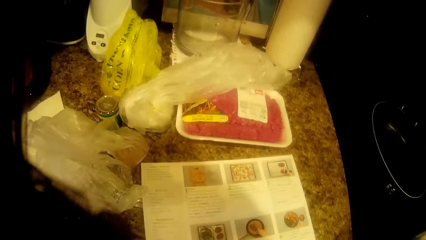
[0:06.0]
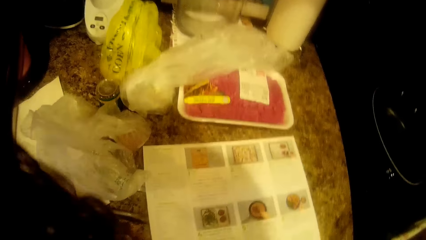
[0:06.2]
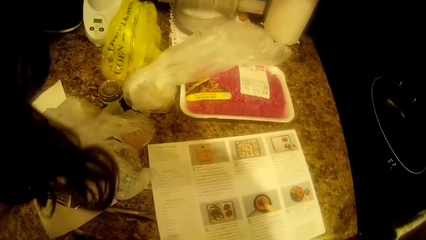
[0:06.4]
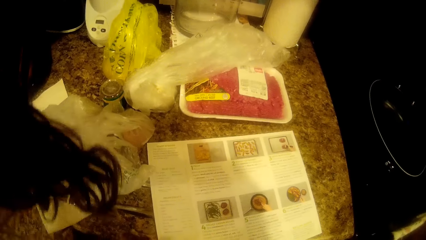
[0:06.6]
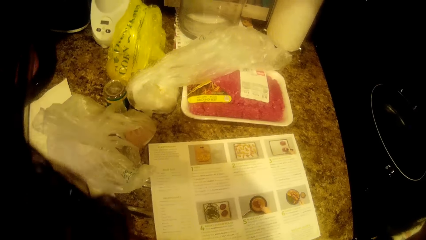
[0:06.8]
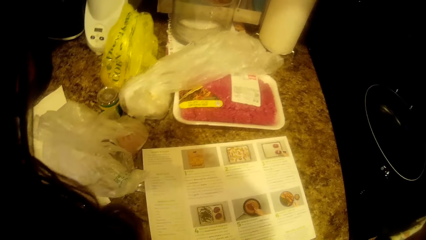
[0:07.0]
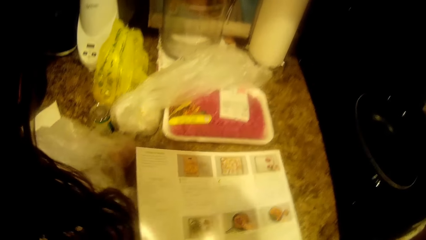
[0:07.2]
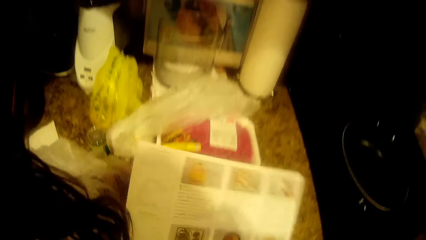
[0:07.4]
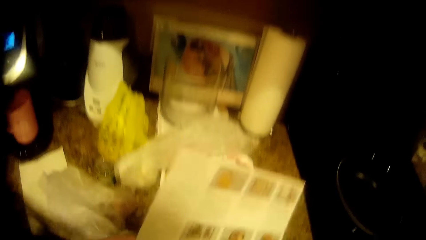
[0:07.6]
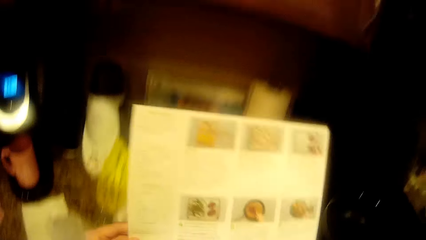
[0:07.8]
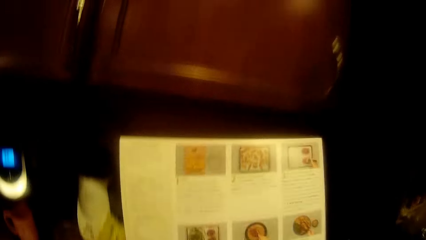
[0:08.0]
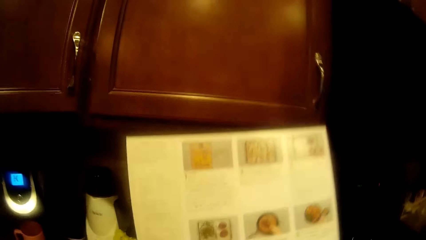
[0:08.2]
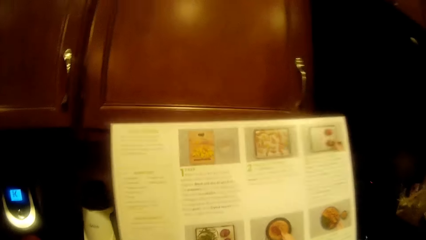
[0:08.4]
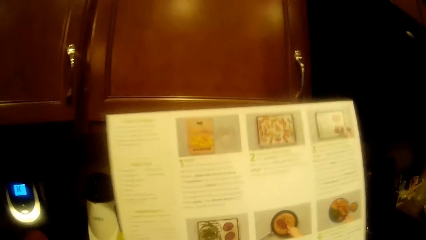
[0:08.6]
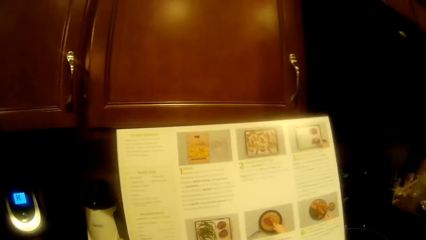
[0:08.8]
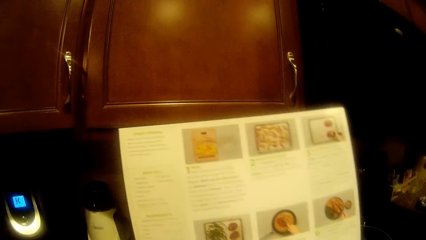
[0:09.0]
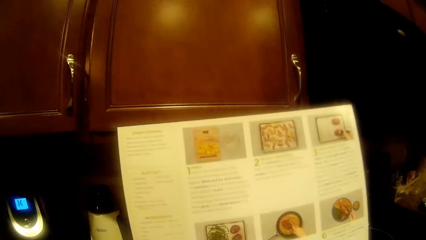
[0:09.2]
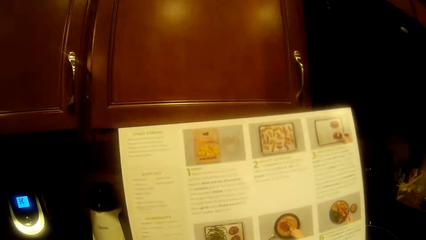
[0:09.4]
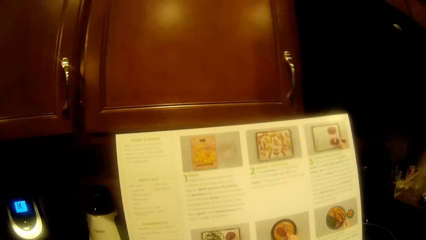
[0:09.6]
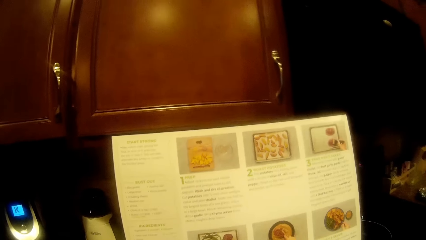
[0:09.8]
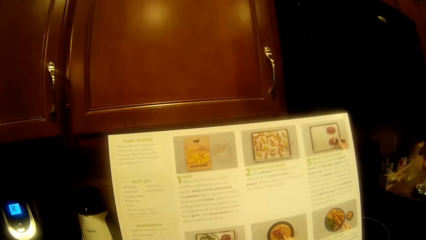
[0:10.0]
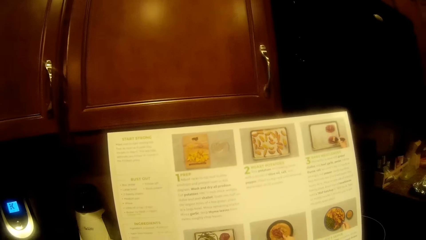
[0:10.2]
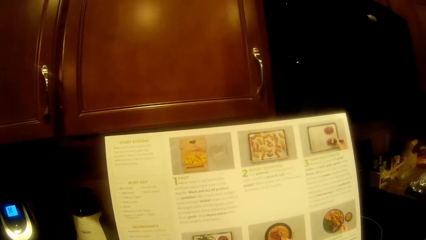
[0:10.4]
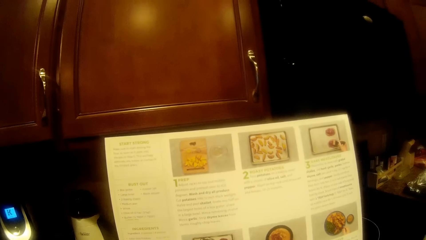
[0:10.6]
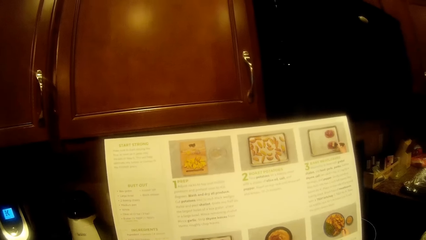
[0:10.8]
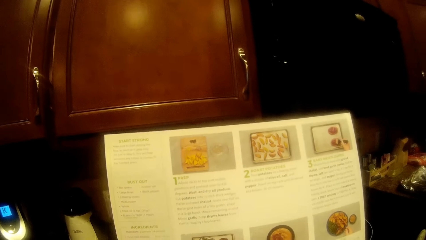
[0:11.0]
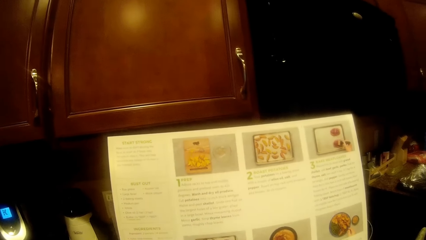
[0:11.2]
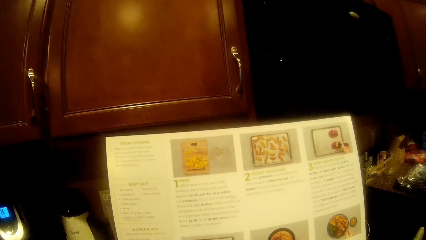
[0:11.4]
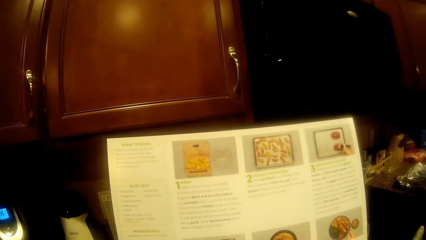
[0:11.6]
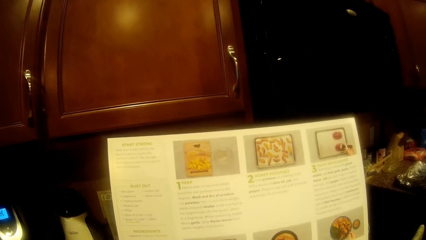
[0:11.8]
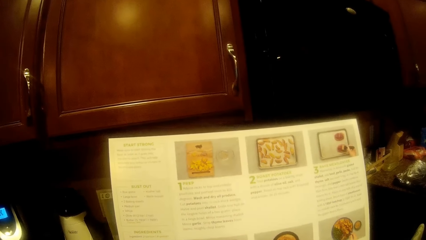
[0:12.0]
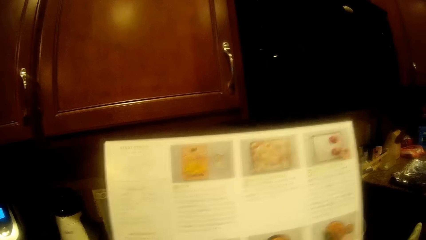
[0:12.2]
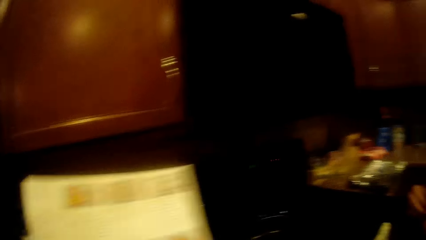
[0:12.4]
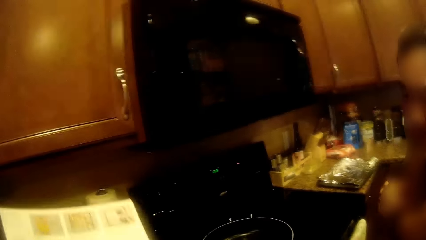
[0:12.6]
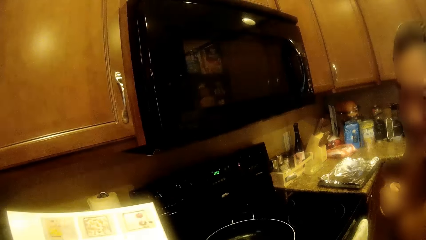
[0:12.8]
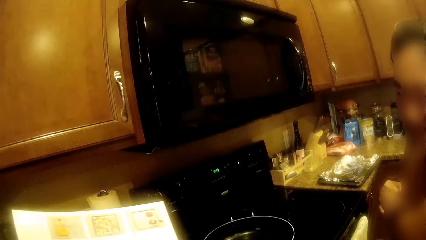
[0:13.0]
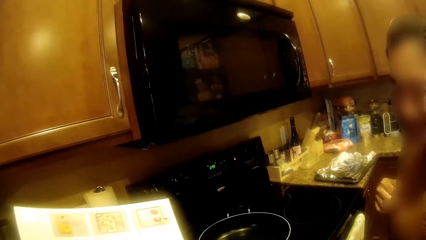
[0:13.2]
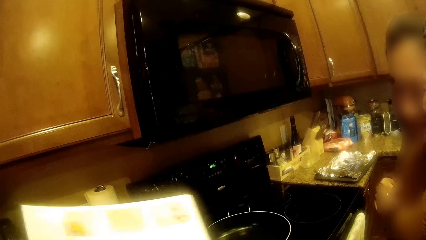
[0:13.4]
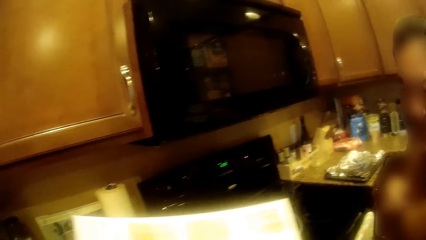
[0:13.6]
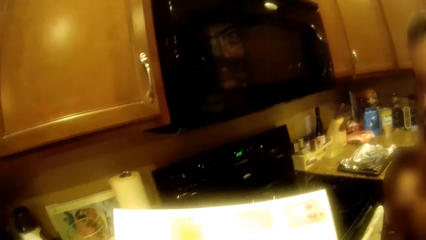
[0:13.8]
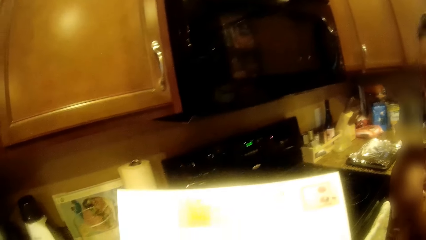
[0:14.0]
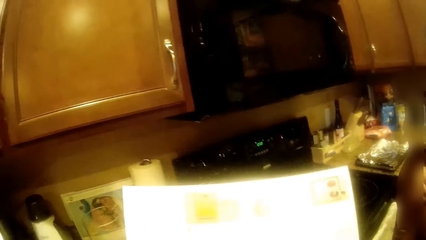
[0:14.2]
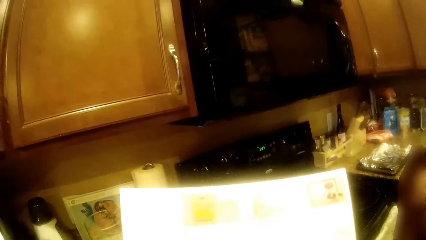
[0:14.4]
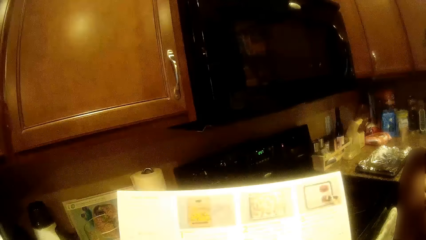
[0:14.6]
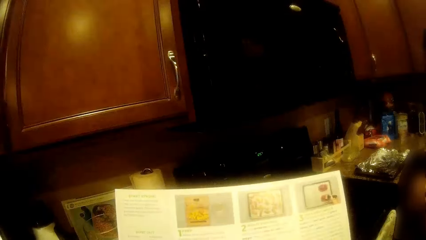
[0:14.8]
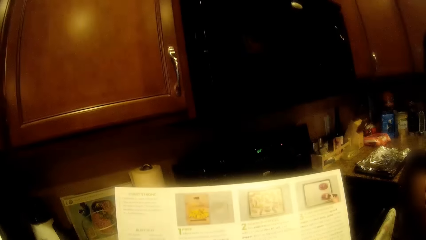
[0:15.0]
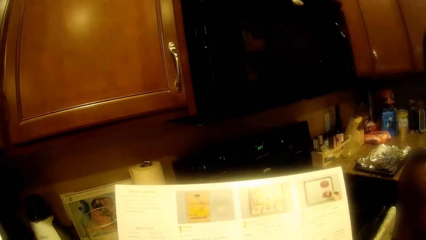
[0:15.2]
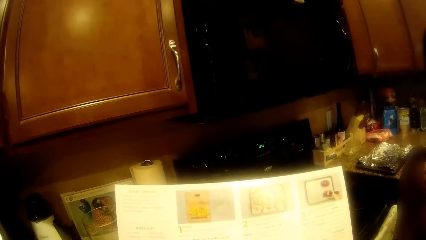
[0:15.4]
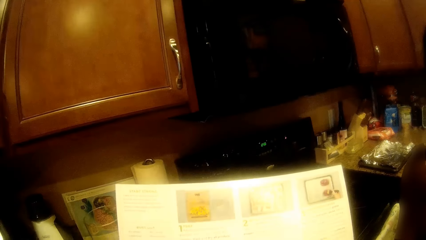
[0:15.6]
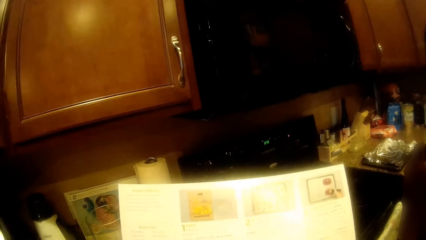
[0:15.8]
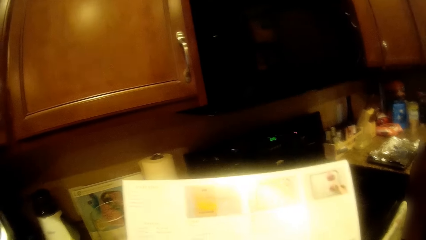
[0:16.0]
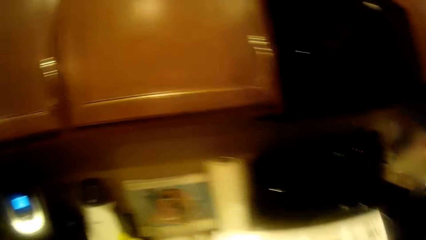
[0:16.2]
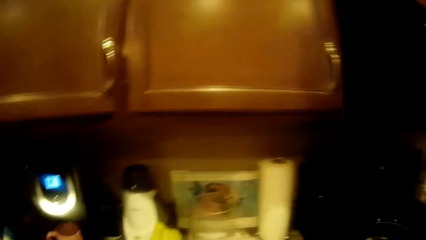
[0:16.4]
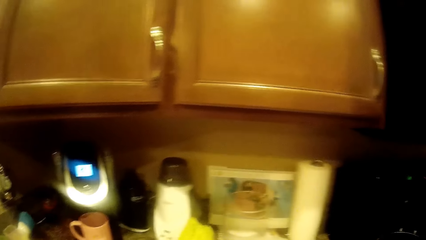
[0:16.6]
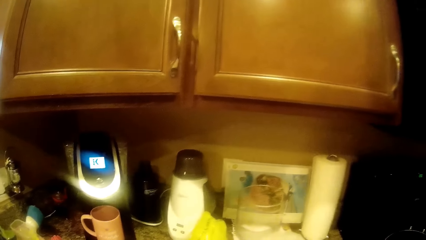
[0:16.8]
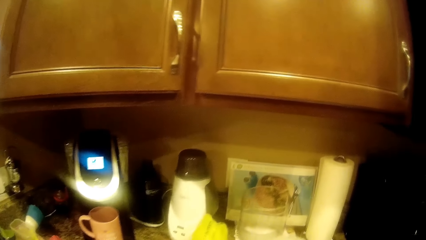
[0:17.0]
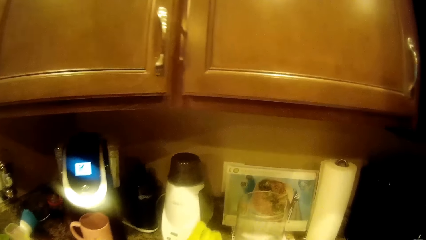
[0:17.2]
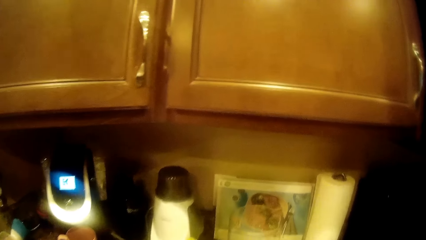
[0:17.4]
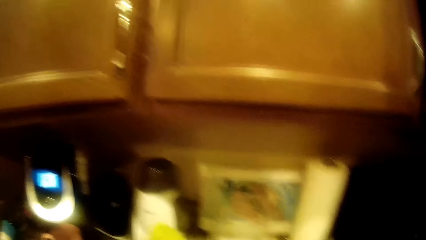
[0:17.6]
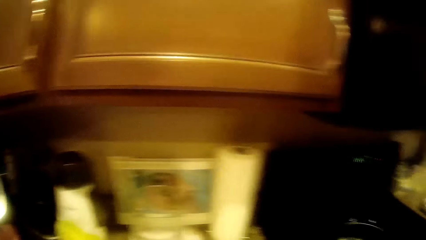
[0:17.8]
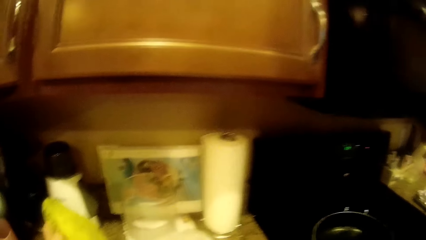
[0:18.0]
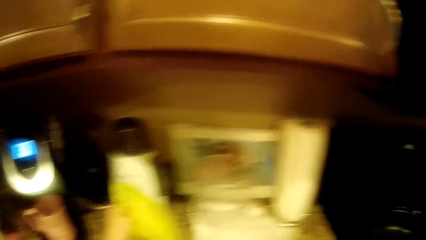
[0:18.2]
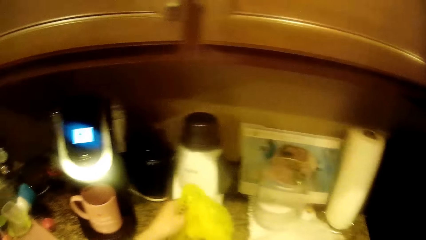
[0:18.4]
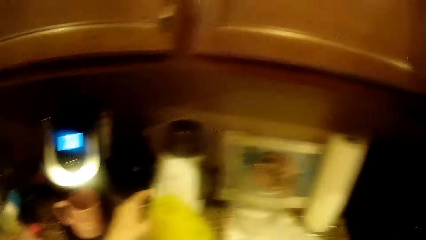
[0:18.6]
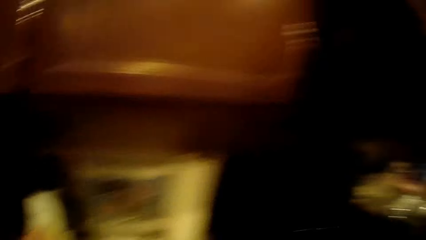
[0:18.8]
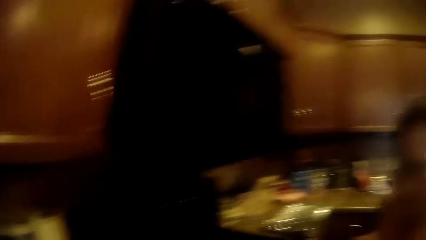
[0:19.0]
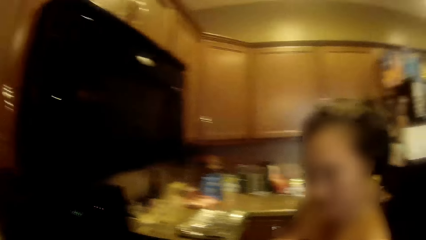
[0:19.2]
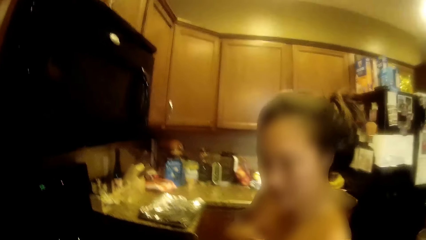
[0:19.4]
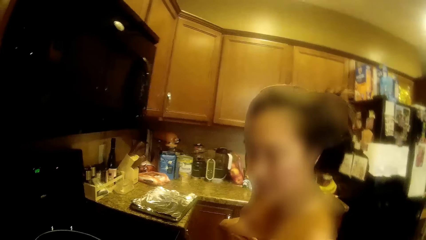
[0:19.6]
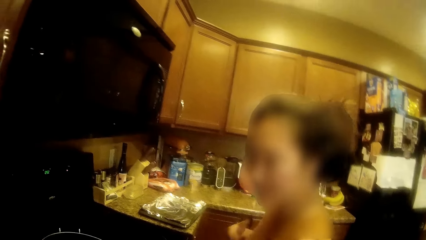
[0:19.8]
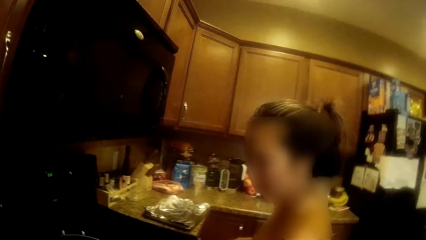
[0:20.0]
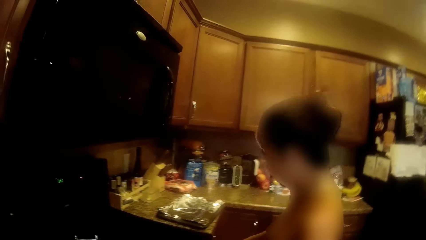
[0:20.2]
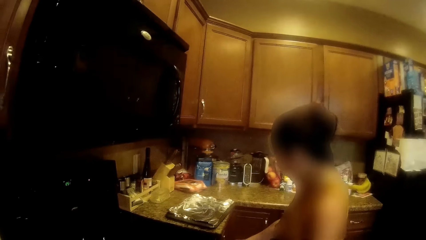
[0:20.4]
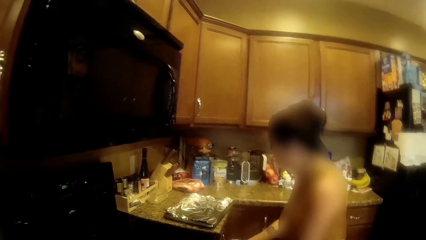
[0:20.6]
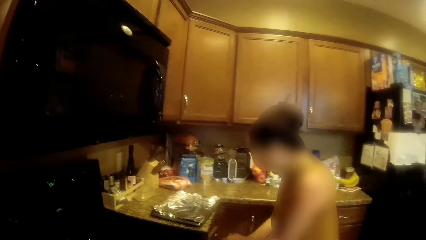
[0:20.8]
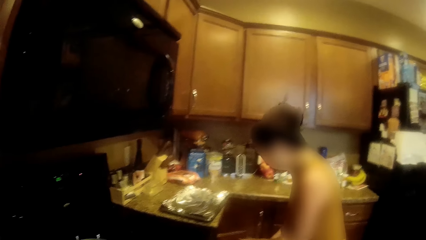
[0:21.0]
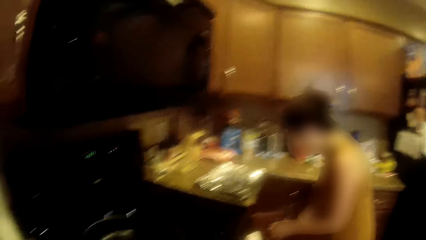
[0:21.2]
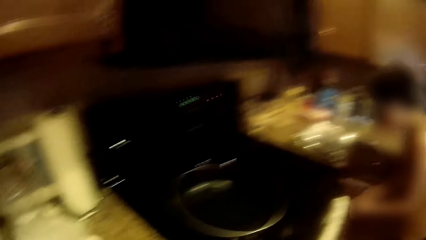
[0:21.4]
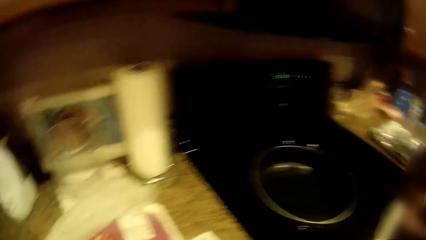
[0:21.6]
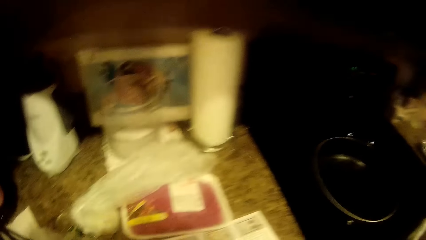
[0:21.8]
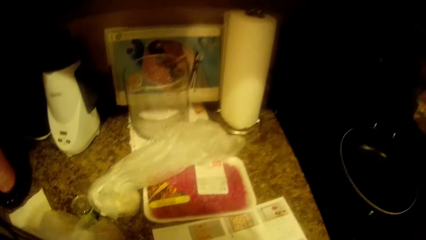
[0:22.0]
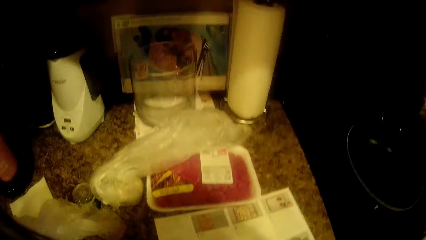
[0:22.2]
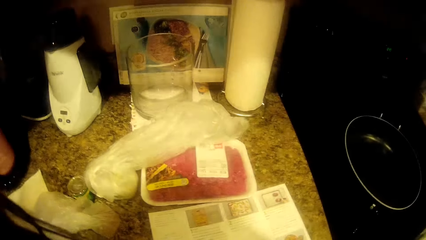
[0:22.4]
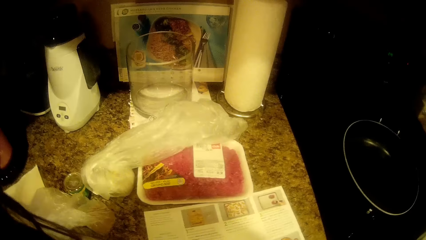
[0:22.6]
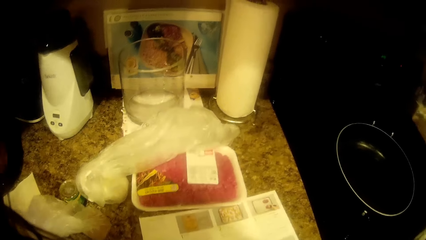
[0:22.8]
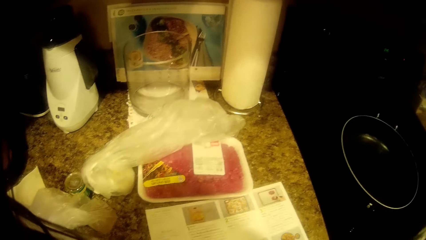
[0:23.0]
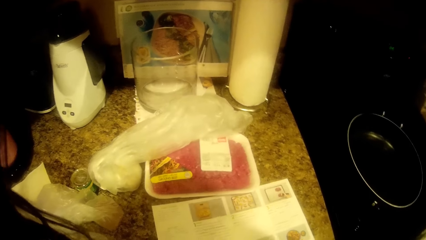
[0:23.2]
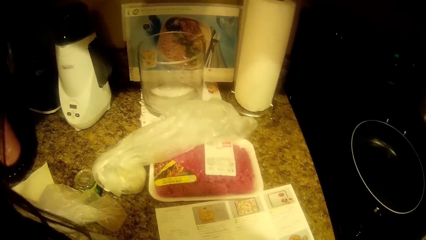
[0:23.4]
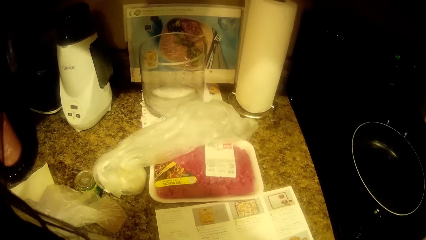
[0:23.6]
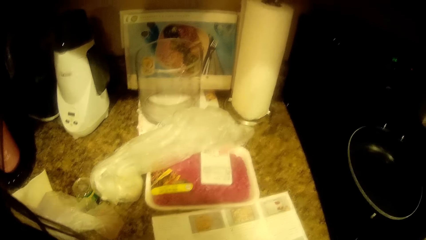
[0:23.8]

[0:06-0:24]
The camera wearer picks up a menu from the kitchen slab. They read the menu. They put the menu down. They adjust a plastic bag from the kitchen slab. A woman talks to the camera wearer. The woman drops a trash in the dustbin. The camera wearer lifts up the hand.
